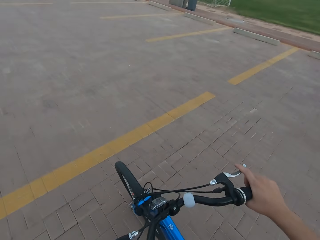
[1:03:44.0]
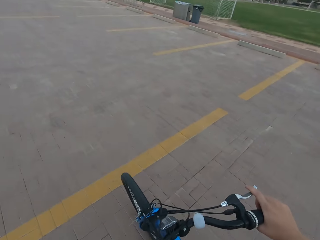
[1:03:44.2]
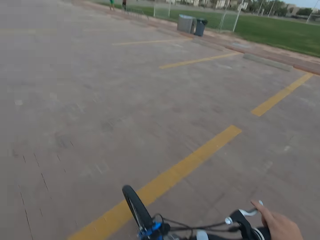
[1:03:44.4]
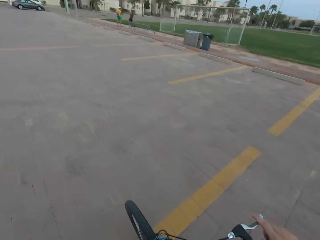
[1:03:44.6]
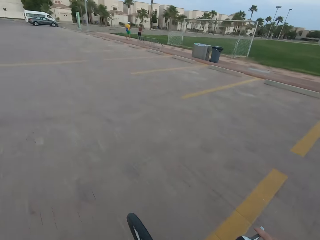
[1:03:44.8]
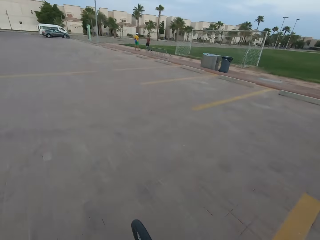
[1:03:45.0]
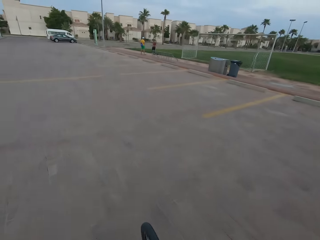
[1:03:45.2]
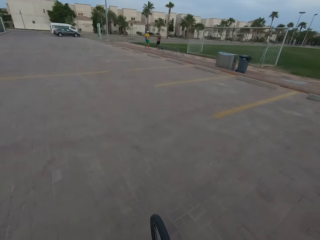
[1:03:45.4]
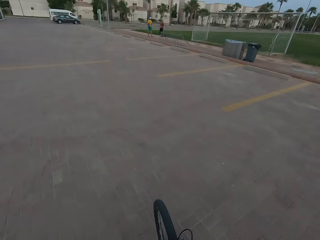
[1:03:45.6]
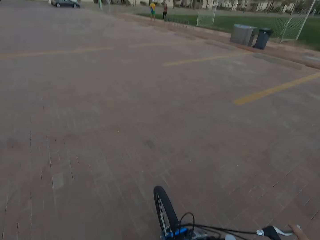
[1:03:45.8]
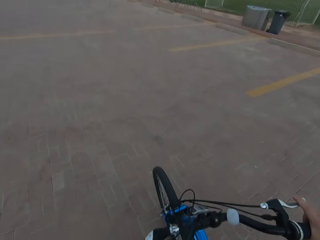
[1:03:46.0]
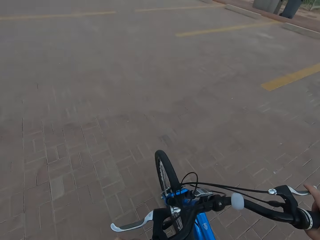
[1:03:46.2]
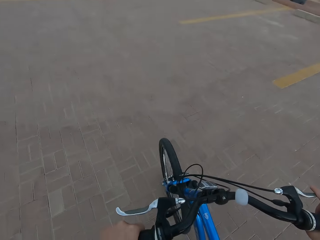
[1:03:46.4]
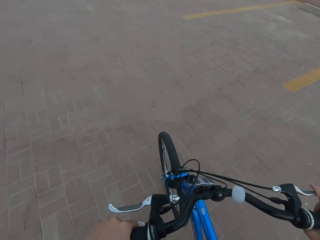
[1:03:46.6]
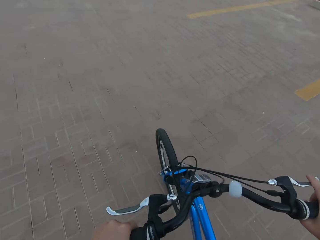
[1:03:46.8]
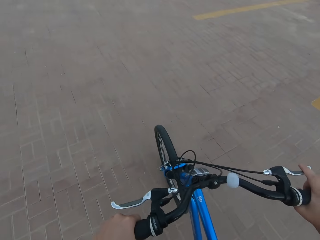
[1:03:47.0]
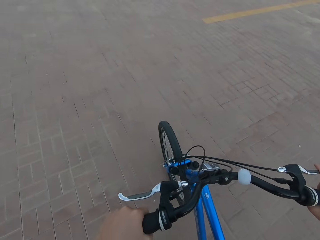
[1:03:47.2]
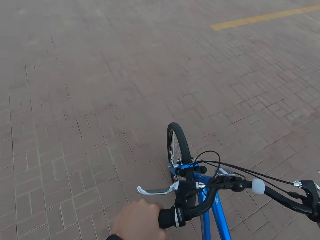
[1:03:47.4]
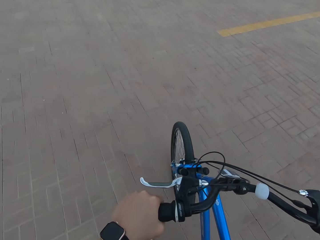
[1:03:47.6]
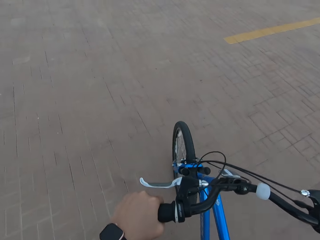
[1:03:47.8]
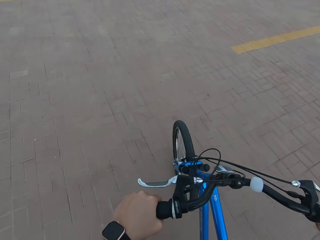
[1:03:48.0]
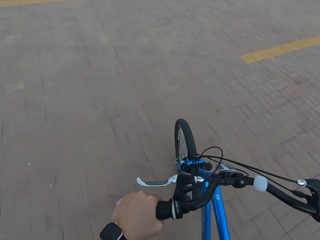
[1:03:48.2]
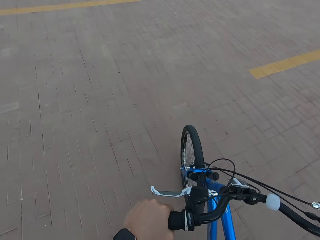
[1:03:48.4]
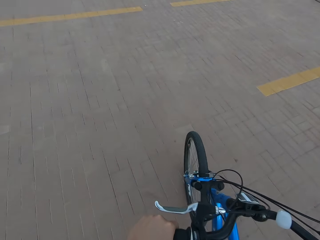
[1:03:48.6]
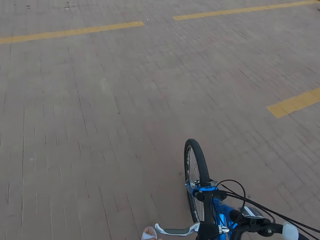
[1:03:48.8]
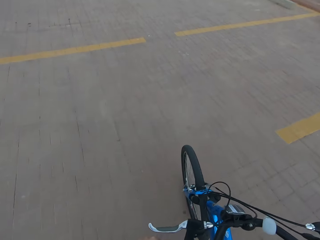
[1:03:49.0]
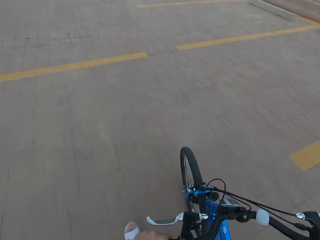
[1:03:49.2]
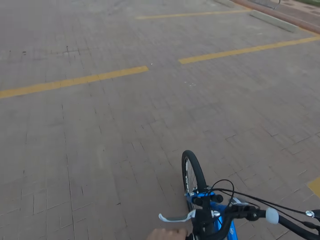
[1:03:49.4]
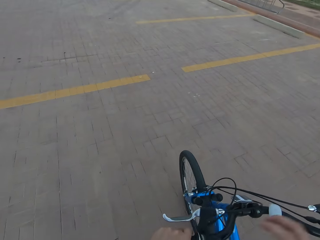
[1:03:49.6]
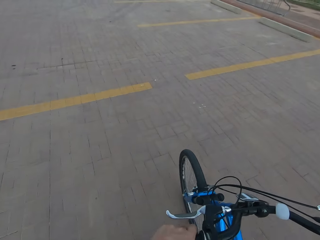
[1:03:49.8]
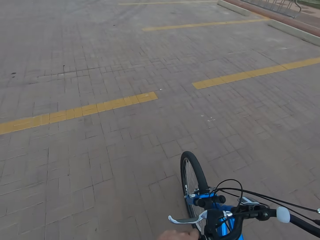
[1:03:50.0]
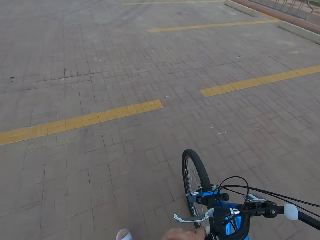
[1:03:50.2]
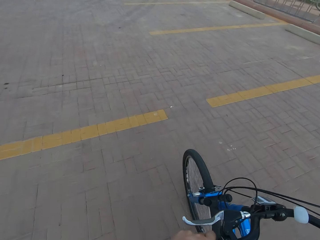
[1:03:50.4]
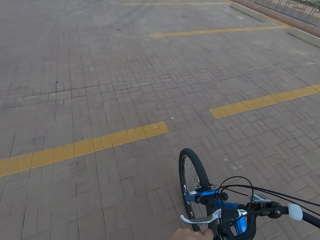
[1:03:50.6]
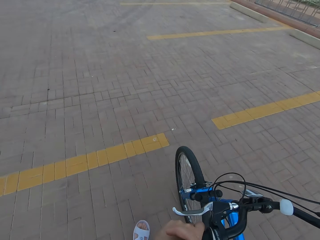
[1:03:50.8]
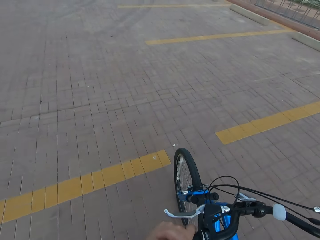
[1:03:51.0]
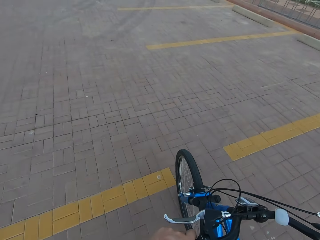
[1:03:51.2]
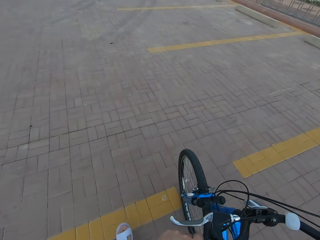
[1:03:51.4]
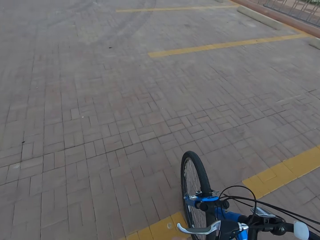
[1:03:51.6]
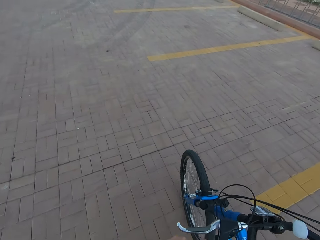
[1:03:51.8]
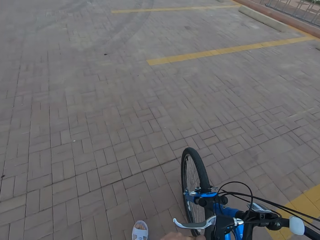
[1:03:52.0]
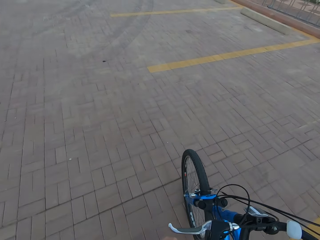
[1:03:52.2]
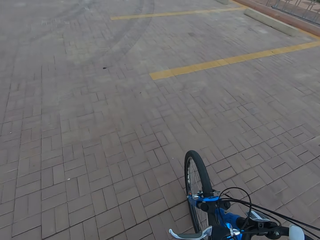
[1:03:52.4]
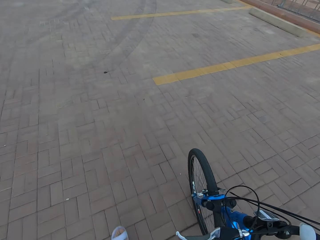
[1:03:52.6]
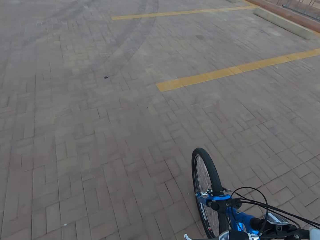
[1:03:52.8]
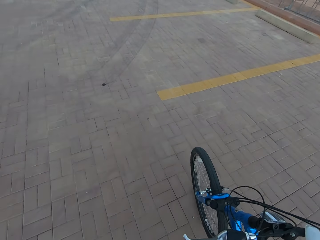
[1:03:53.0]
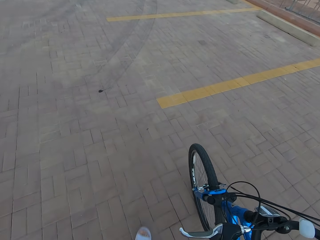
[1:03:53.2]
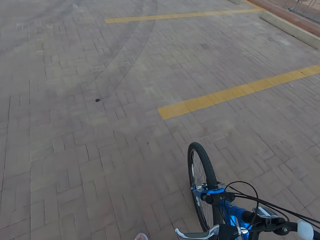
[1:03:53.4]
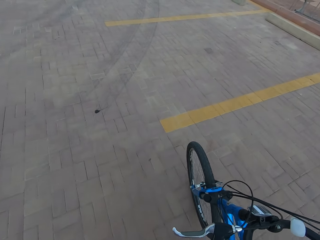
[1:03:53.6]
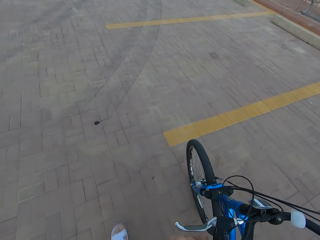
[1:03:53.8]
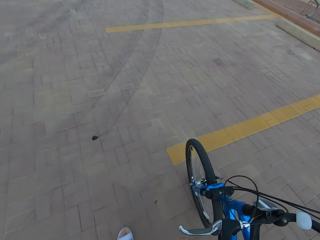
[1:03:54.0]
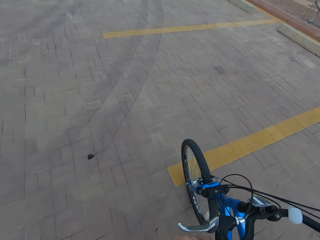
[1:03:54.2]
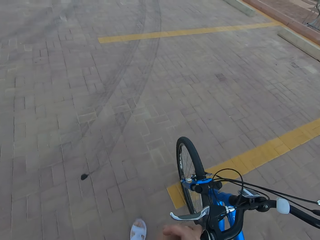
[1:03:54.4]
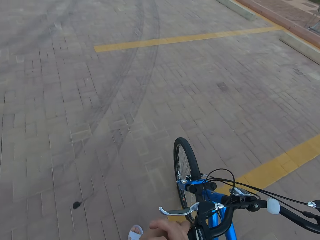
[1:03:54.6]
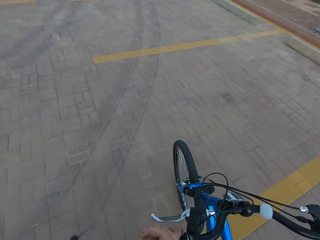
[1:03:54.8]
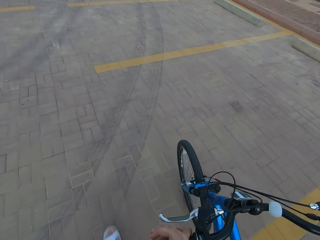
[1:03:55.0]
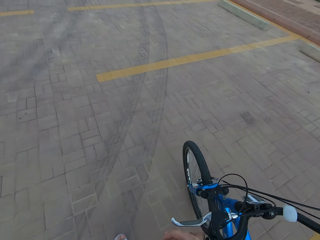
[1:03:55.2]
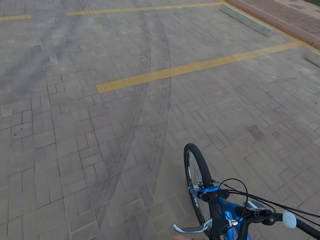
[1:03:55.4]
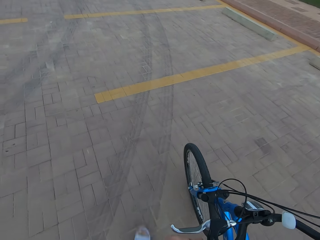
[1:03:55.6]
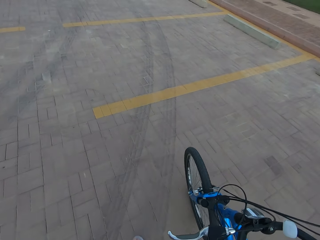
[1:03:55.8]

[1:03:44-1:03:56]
The camera wearer rides the bicycle.

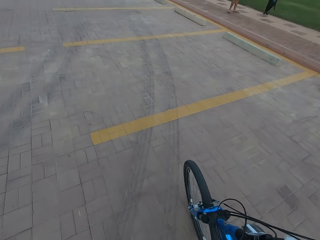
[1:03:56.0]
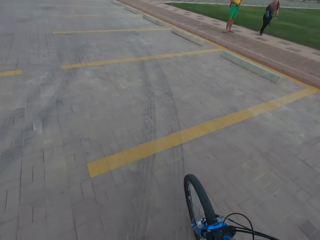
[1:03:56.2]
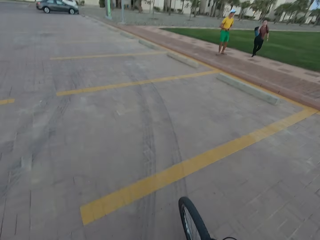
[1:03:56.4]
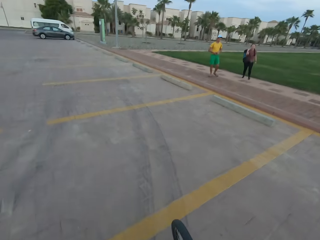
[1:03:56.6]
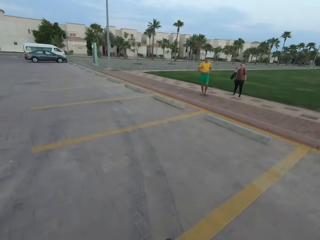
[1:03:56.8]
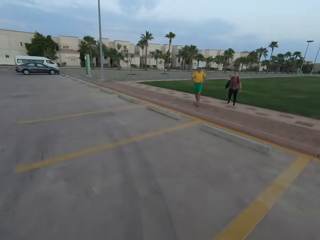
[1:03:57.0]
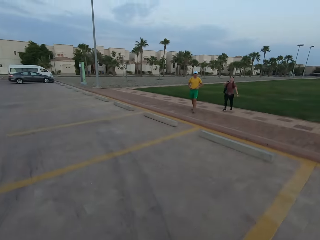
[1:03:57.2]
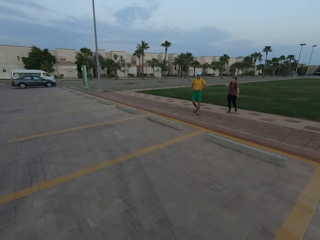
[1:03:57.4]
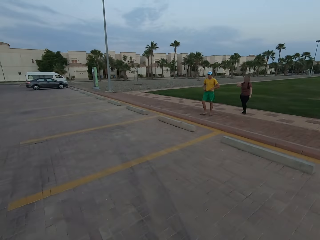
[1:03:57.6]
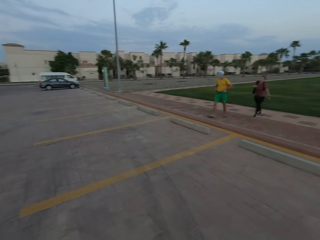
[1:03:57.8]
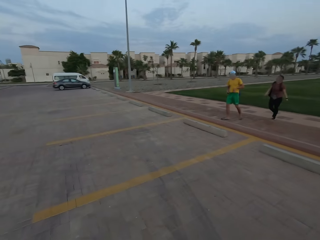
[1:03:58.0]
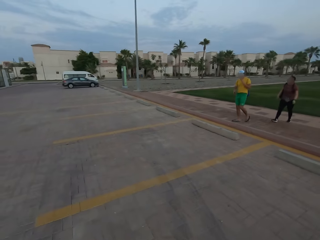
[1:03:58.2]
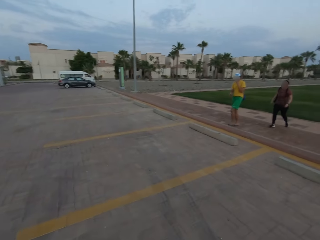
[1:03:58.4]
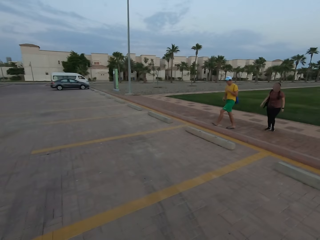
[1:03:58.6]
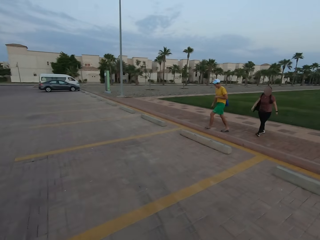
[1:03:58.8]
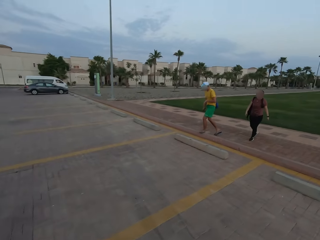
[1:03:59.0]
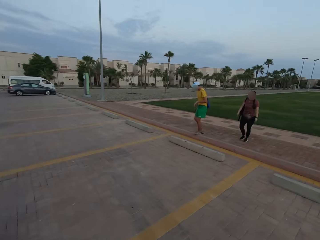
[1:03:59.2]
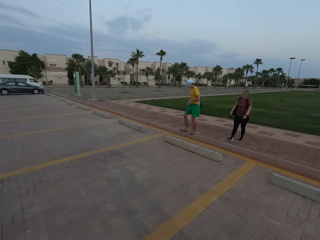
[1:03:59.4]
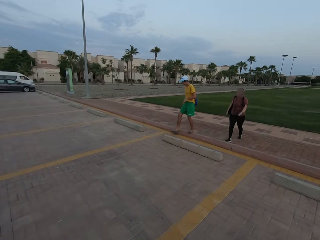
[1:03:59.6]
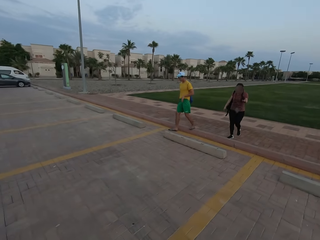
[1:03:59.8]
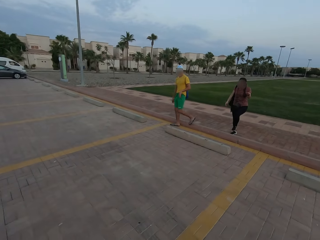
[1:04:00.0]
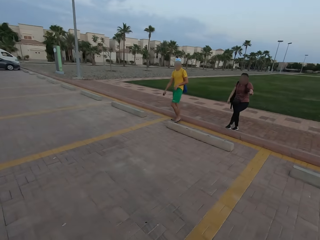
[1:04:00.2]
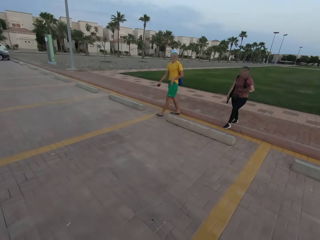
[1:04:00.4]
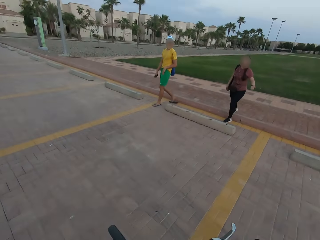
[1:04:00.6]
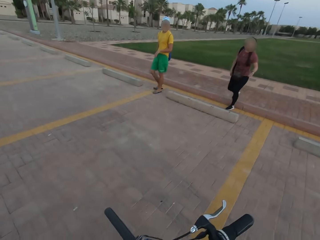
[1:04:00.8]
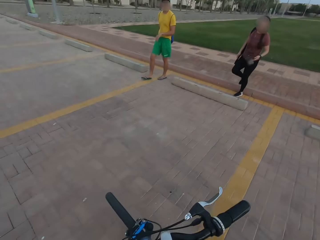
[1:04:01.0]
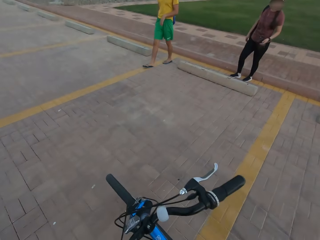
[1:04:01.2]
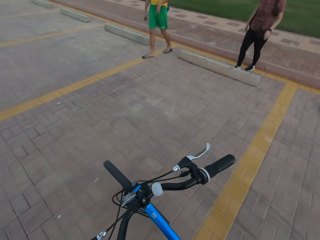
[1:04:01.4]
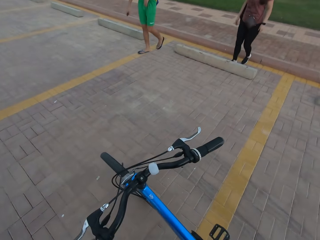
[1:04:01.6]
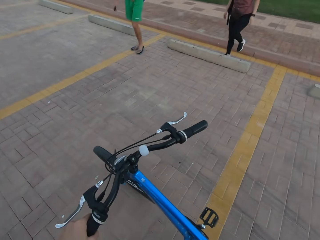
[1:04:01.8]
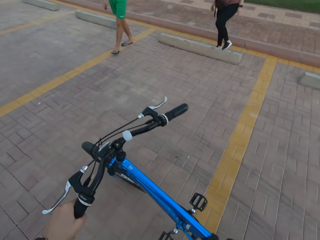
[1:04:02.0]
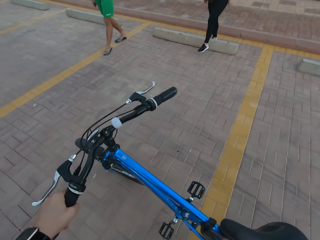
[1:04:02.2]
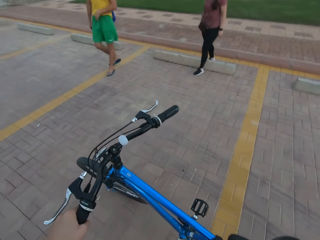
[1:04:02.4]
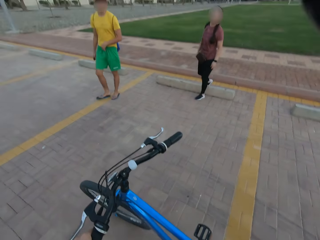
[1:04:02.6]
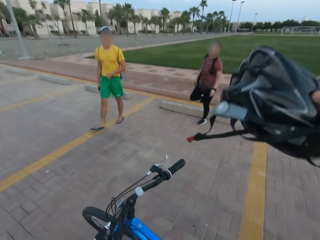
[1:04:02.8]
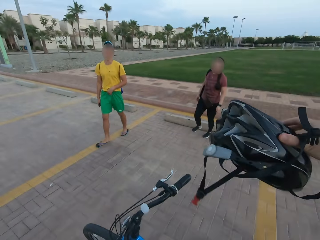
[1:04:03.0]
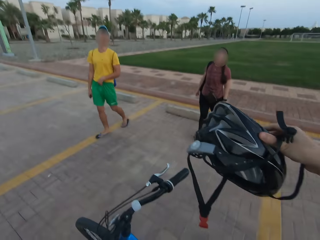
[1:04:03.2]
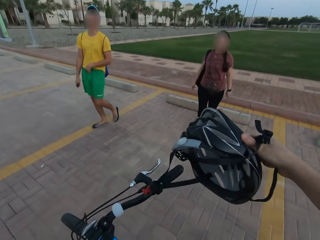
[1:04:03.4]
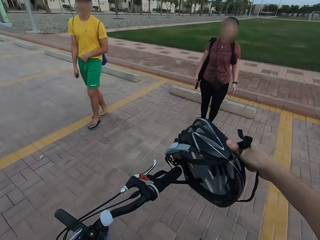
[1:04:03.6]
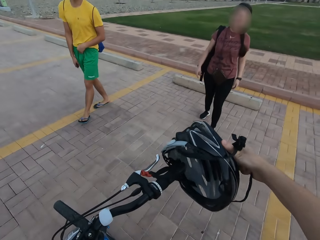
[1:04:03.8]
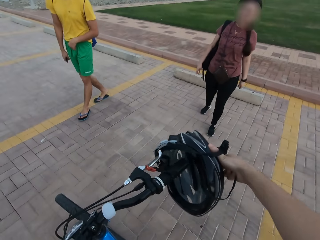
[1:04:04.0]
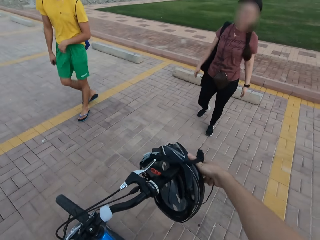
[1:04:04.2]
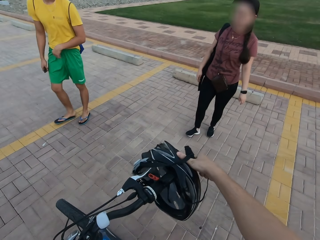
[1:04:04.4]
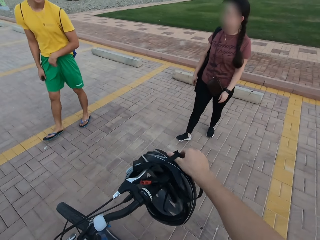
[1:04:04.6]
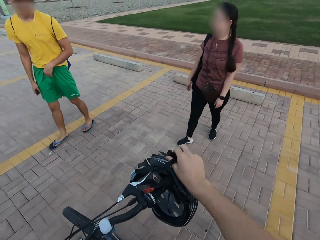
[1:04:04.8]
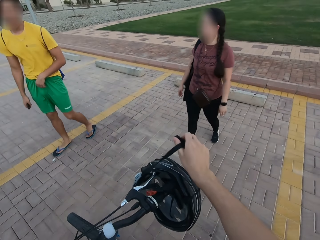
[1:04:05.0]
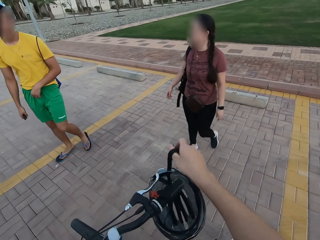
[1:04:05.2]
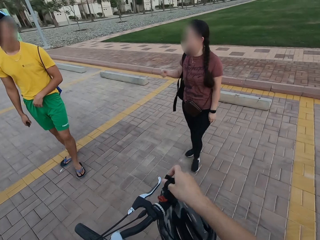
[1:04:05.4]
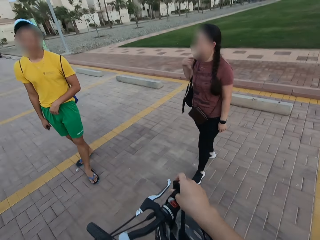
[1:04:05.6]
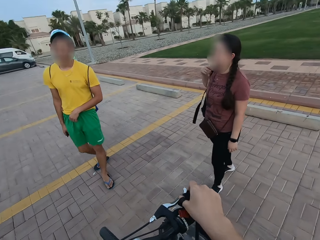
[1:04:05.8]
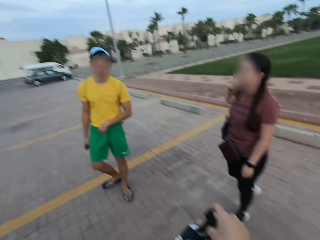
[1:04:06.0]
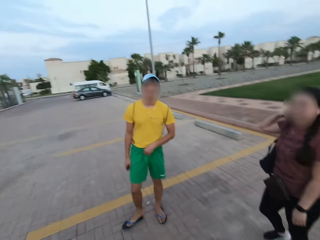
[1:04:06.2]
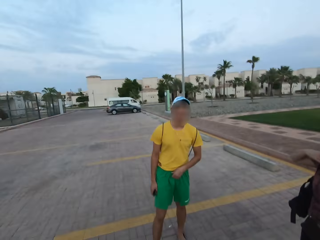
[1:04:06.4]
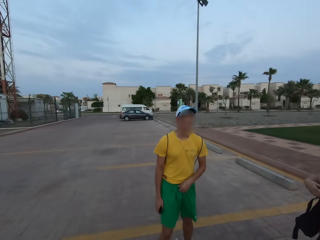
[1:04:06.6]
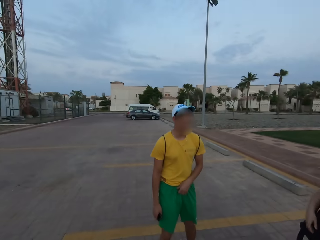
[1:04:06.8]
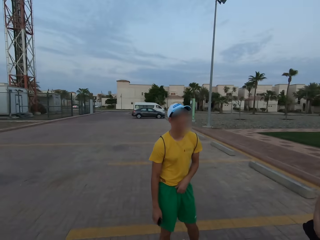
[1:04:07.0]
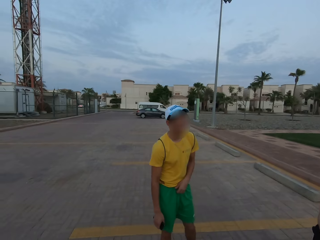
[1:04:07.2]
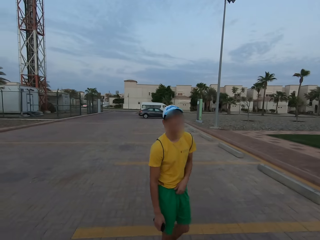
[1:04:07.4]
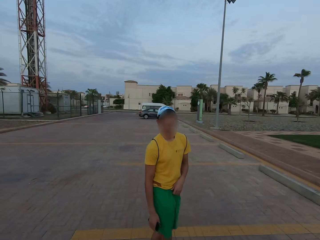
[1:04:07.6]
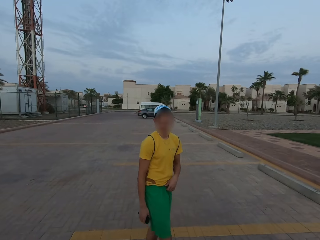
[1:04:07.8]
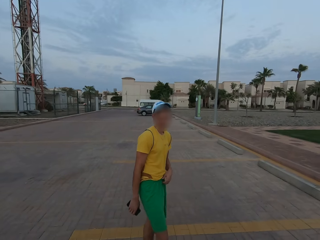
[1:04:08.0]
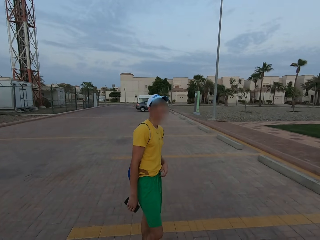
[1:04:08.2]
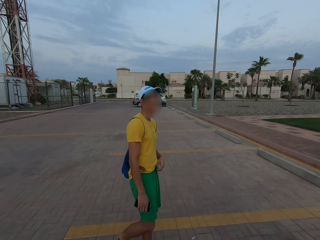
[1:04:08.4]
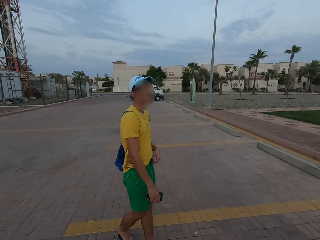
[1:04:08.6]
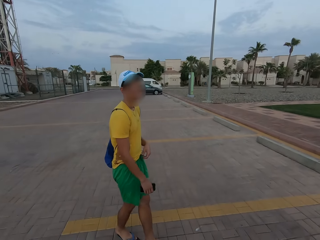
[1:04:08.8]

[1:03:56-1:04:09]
The camera wearer holds the helmet in the hand. They put the helmet on the bicycle. They stare at a man.
